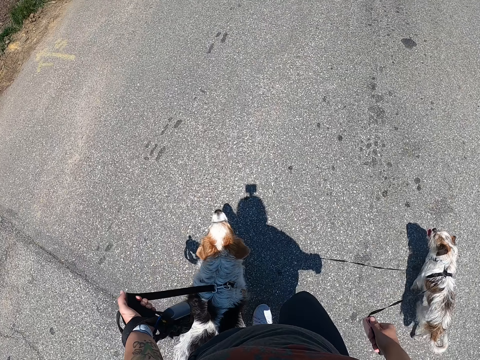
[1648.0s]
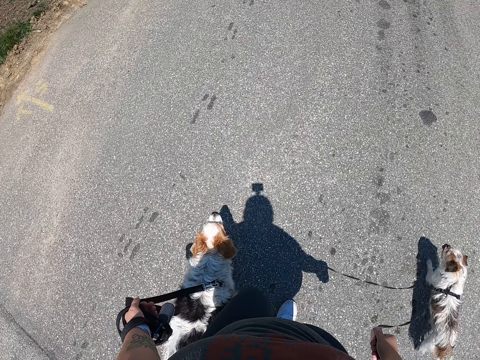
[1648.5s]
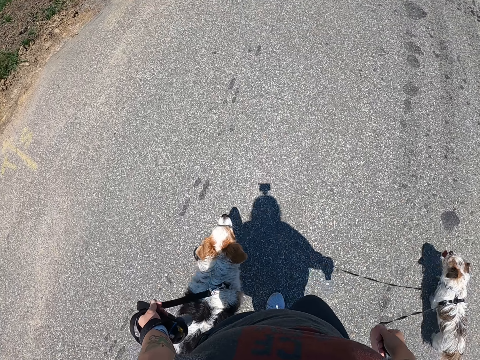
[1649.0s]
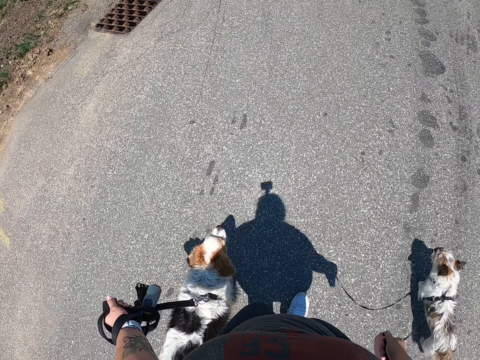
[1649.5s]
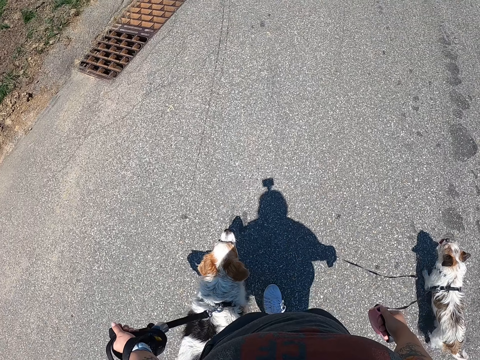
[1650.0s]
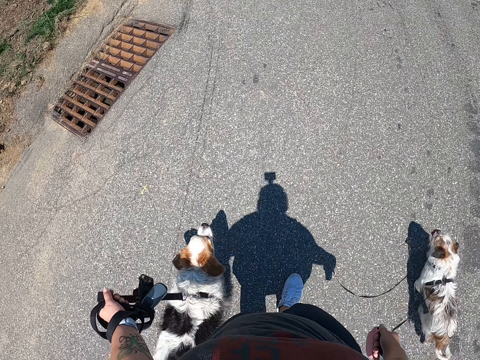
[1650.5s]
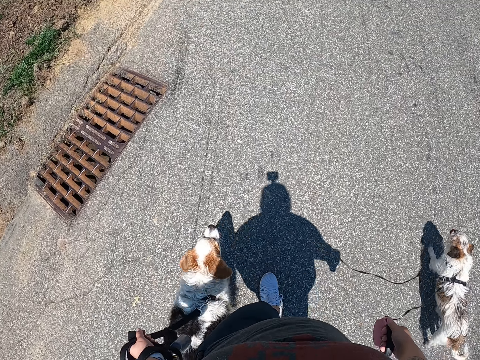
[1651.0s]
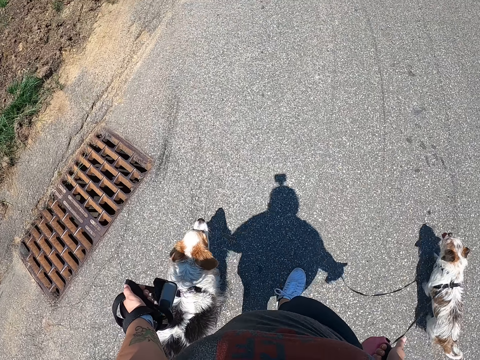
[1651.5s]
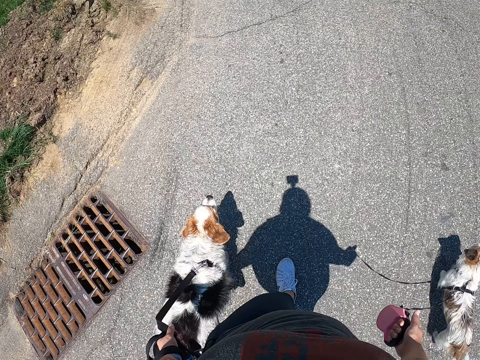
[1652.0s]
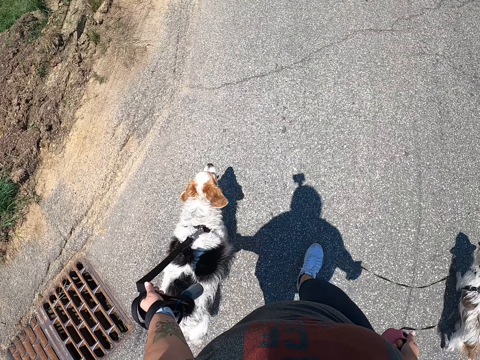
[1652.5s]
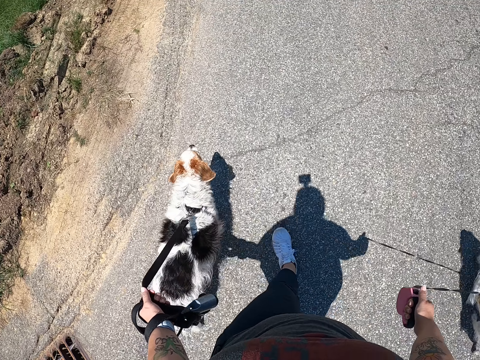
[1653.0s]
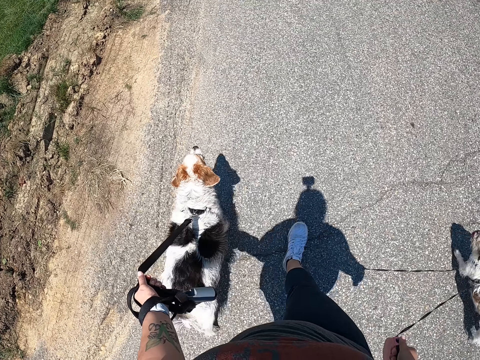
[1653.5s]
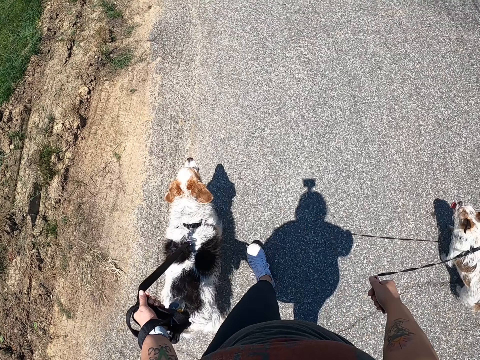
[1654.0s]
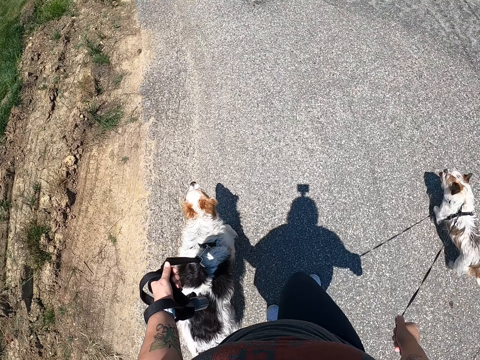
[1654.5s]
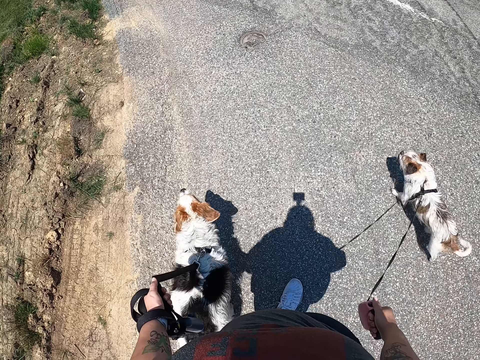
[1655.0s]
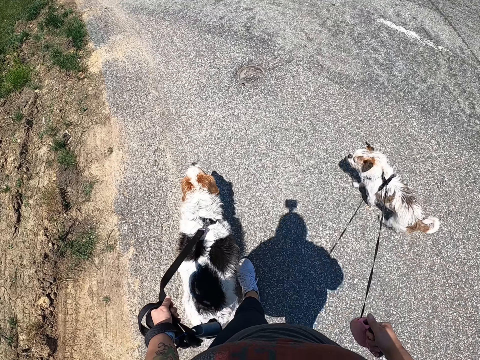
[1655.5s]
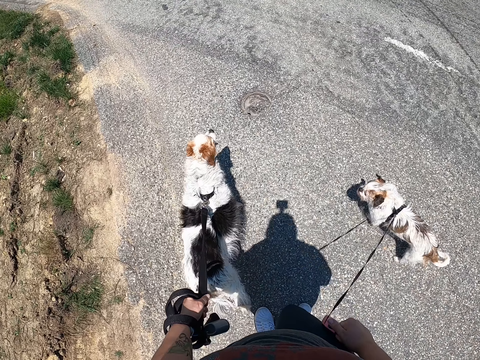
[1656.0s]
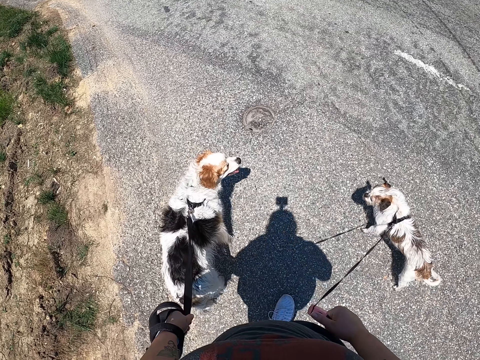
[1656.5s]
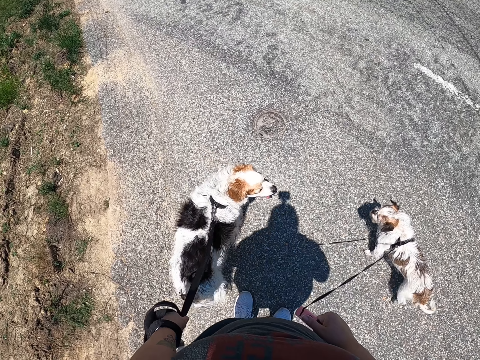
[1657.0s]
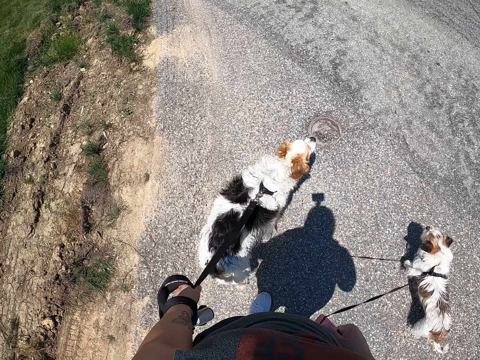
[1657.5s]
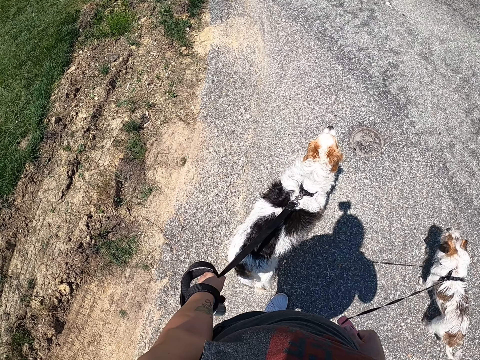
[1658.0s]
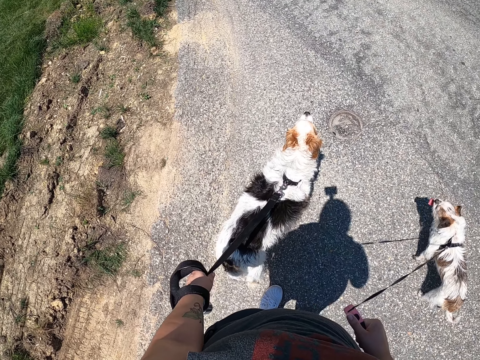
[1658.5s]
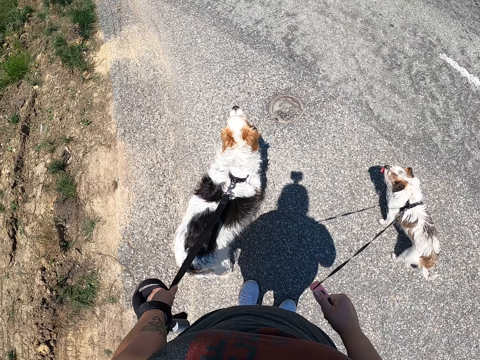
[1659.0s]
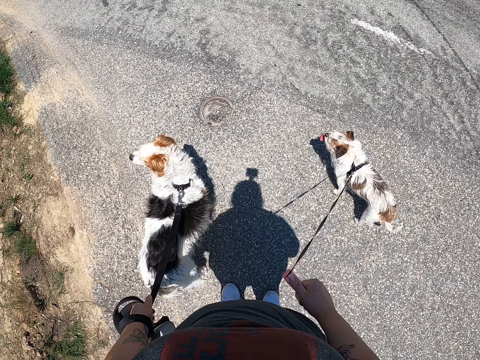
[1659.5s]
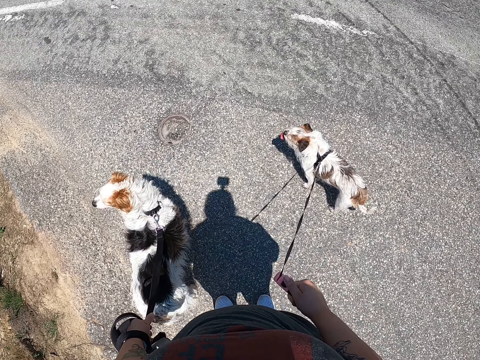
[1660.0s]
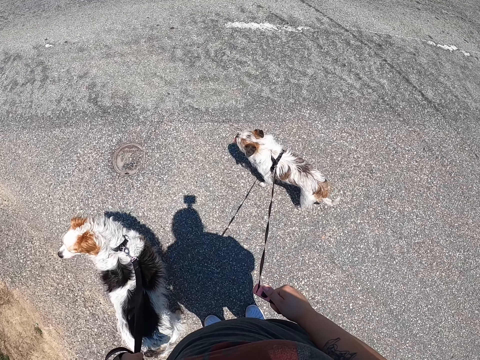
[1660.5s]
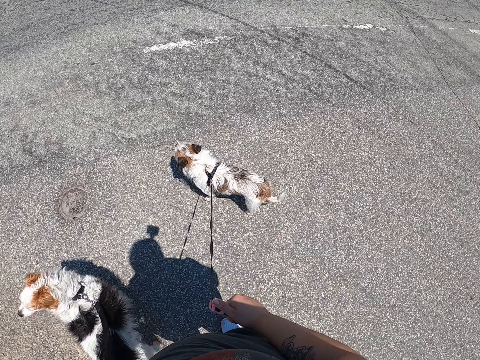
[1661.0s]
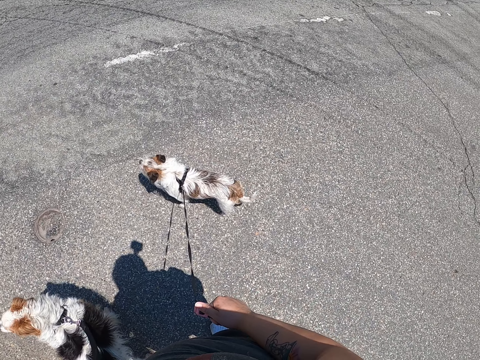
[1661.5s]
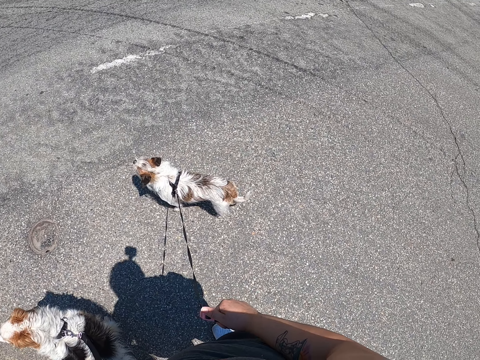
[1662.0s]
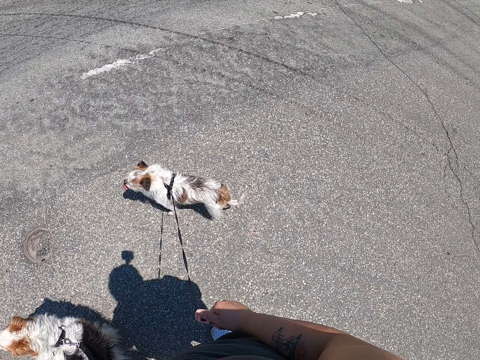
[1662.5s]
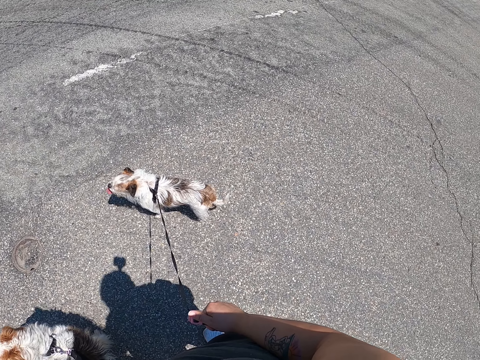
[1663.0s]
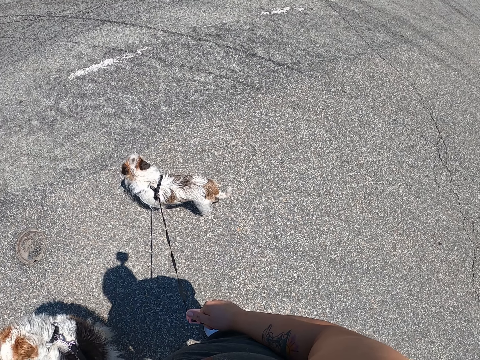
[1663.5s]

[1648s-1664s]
The camera wearer stops walking. They stand by a roadside.

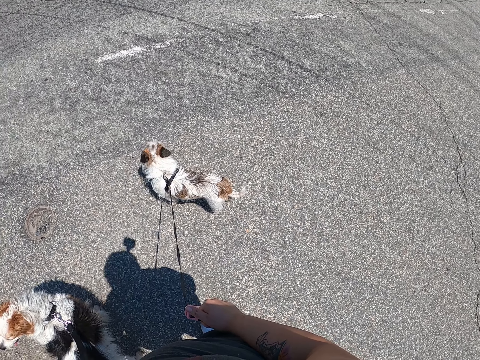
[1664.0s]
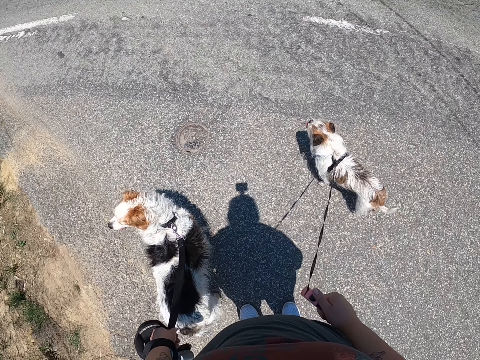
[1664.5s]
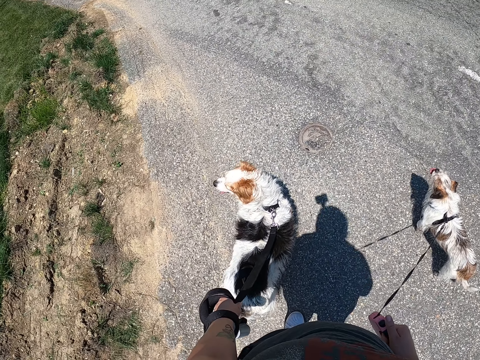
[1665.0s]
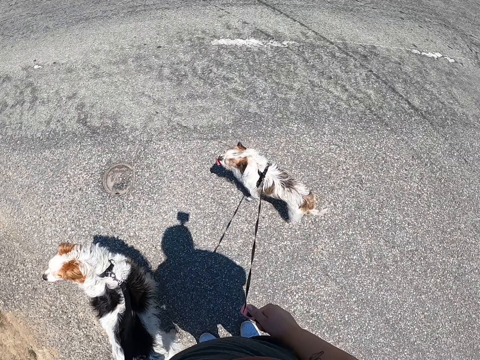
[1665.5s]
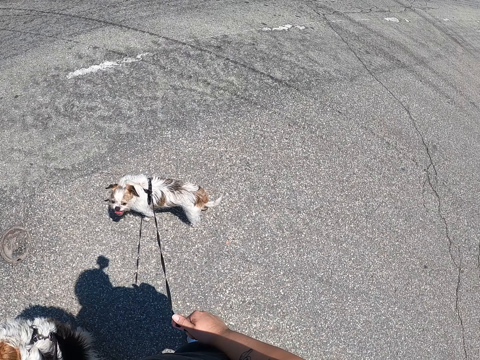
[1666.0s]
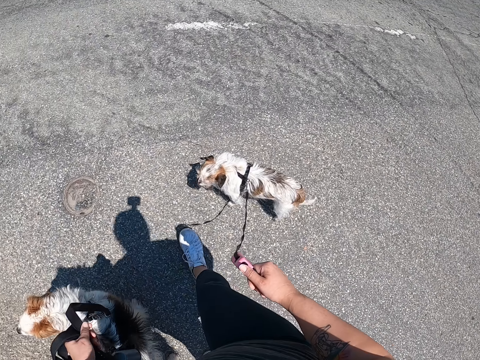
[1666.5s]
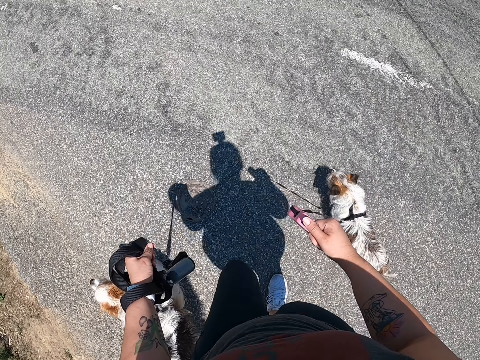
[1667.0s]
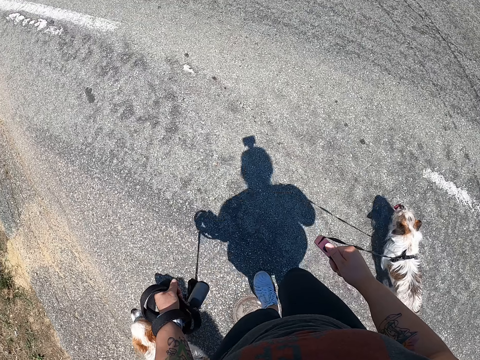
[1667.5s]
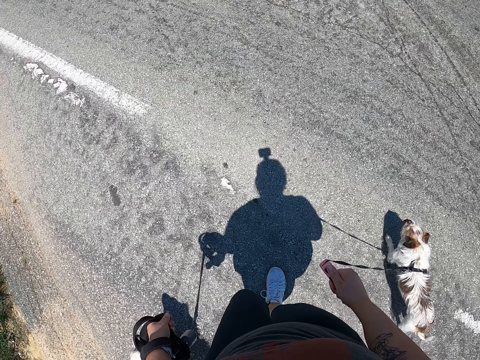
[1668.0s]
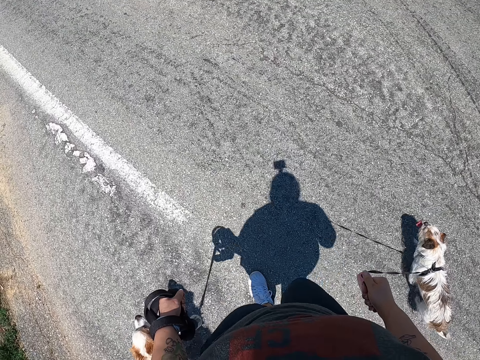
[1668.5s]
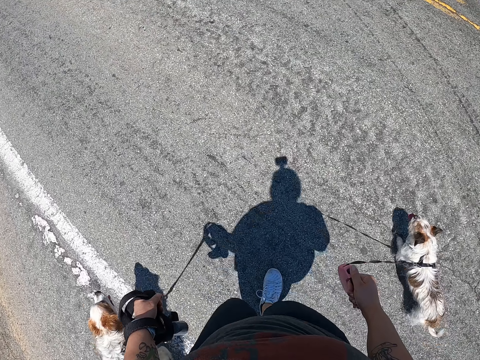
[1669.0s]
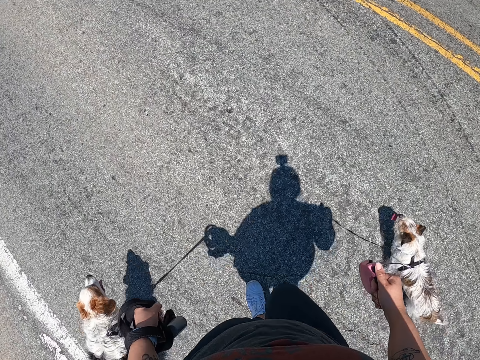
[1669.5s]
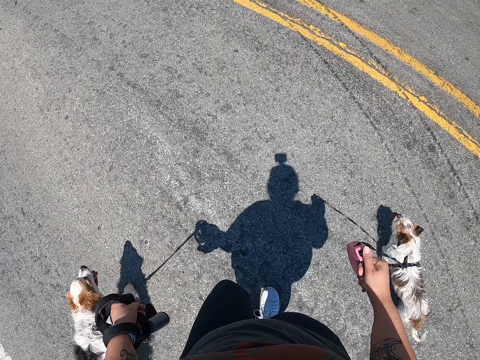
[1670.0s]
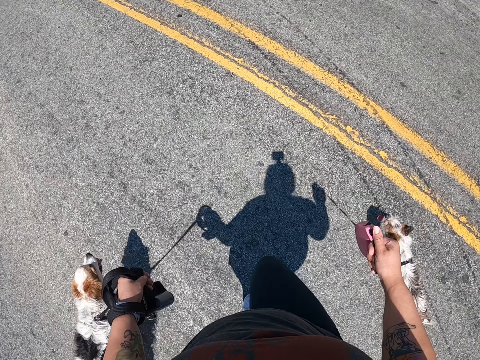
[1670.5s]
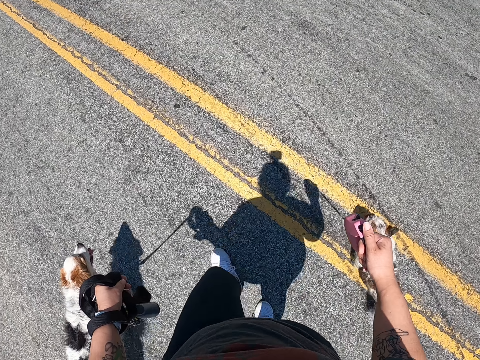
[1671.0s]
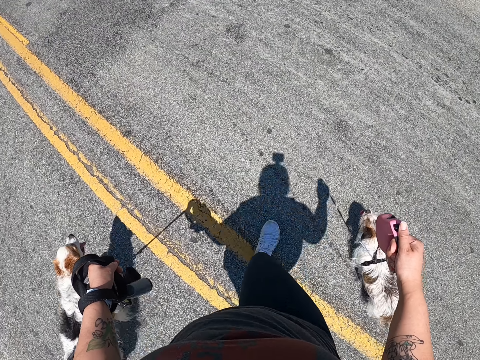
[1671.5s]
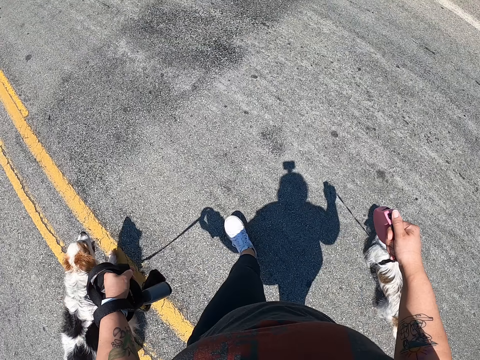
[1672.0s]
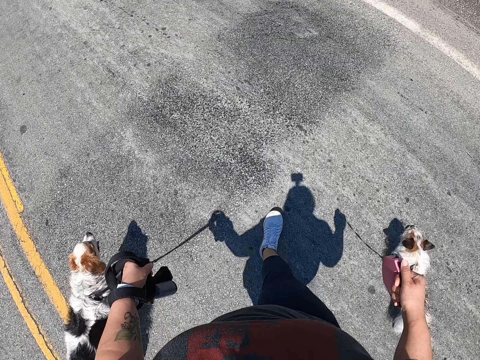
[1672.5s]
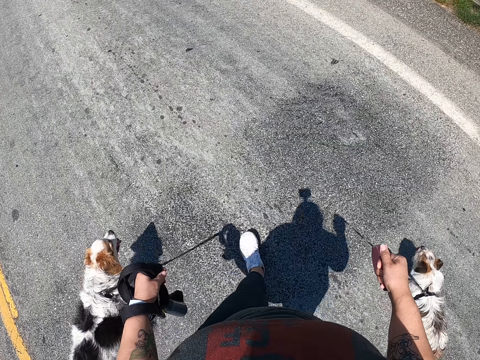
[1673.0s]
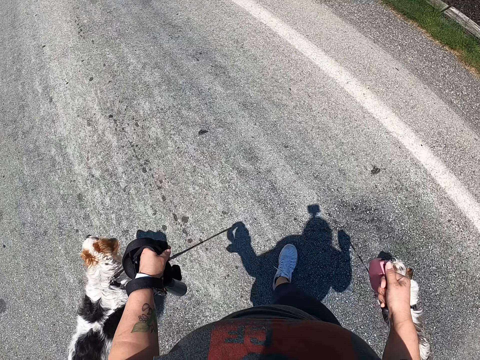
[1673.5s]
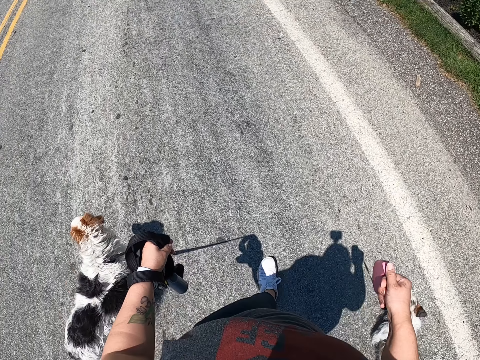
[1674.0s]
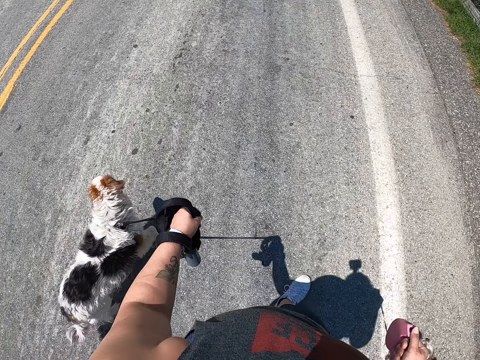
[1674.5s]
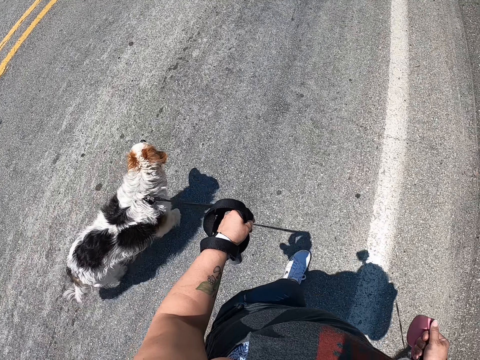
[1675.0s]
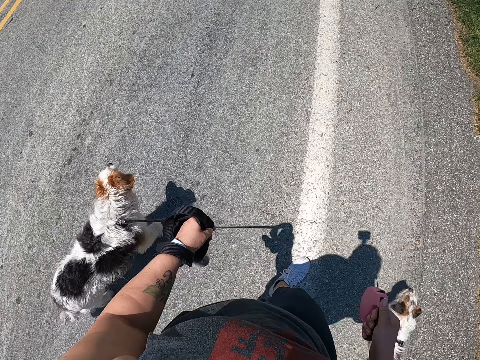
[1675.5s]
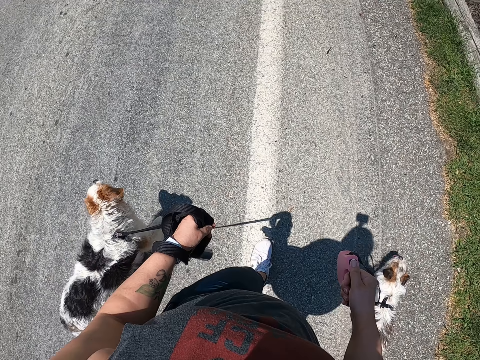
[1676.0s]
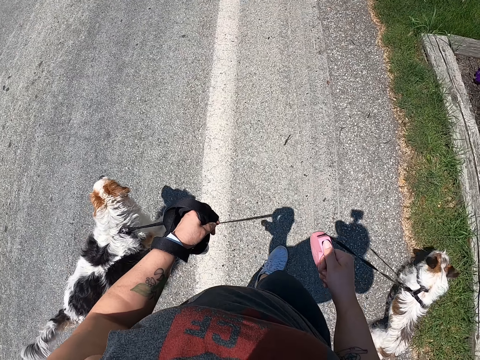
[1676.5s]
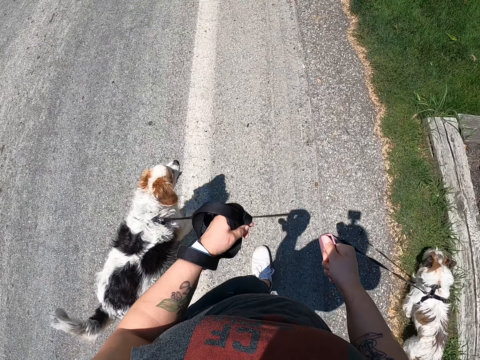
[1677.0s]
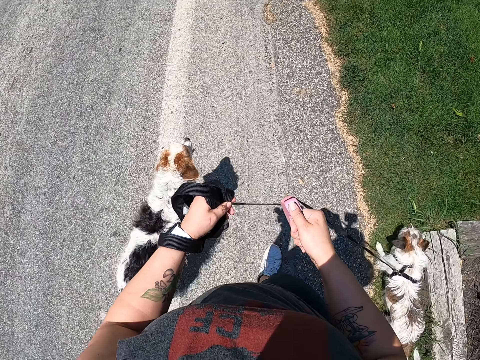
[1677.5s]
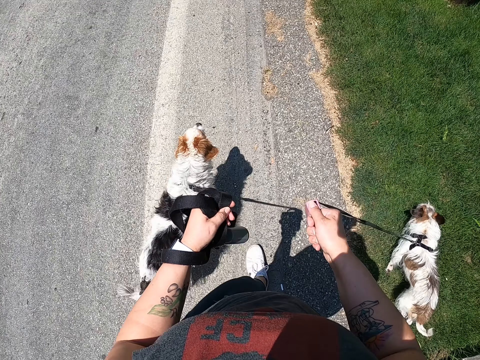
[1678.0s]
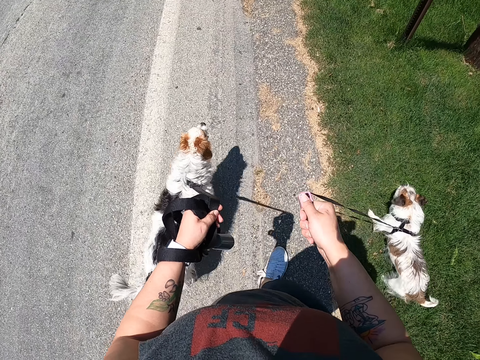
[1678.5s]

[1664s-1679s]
The camera wearer's dog walks on the road. The camera wearer continues walking the dogs with the dog leashes on her hands.
